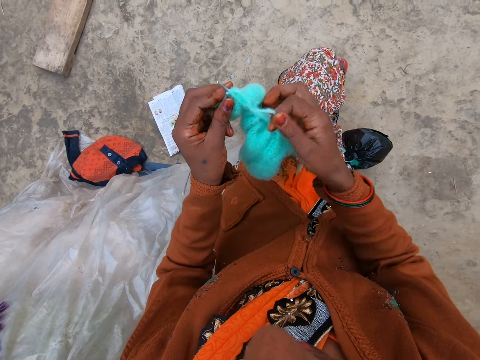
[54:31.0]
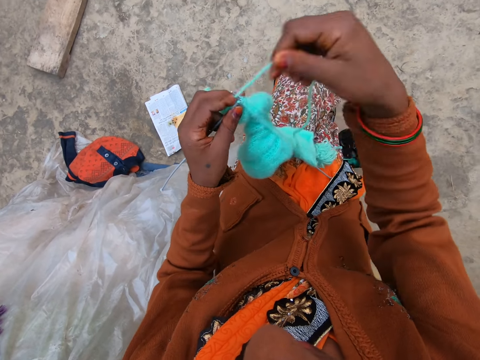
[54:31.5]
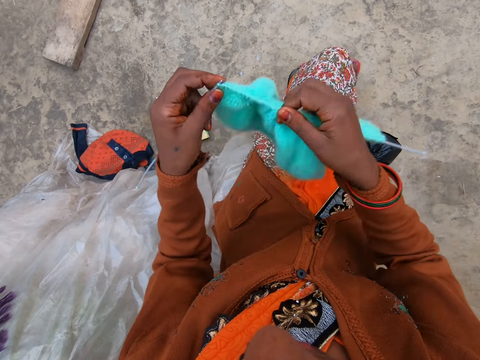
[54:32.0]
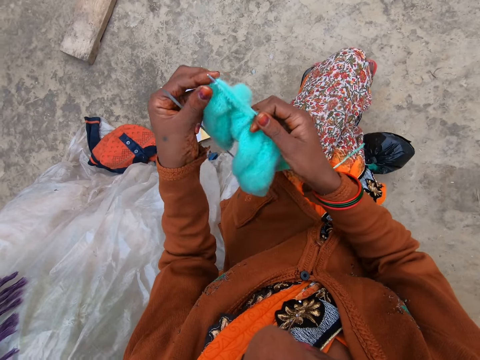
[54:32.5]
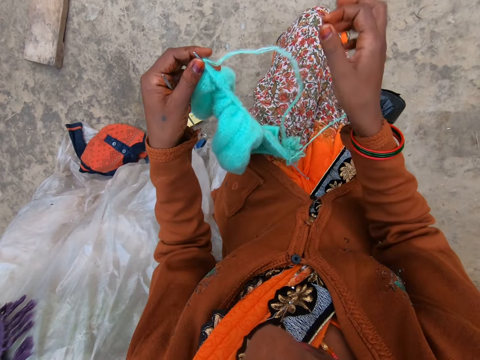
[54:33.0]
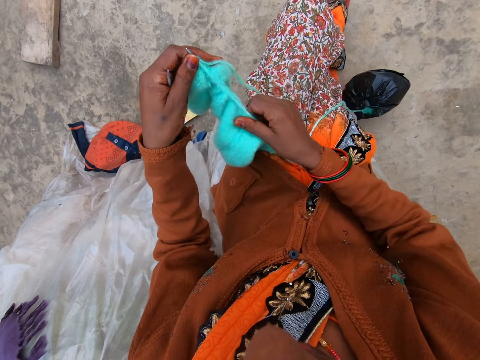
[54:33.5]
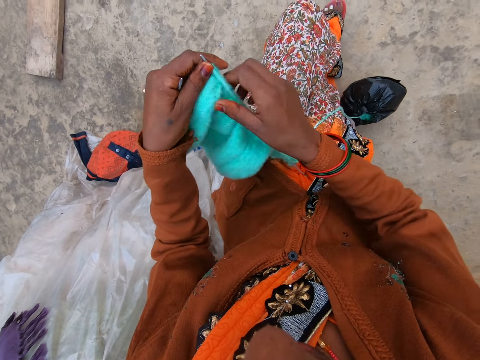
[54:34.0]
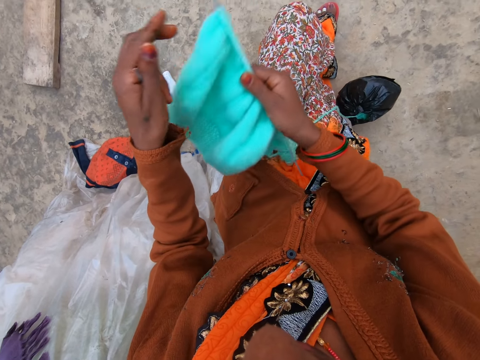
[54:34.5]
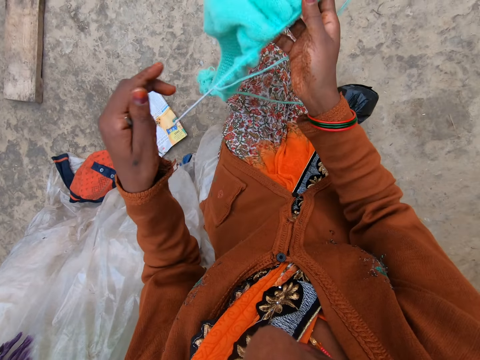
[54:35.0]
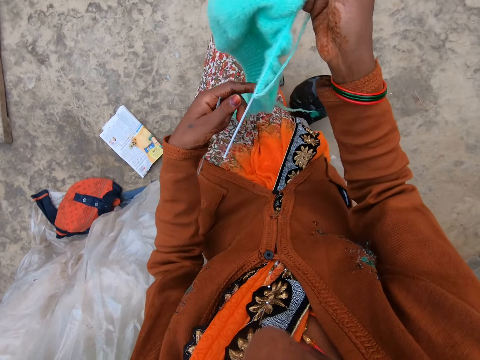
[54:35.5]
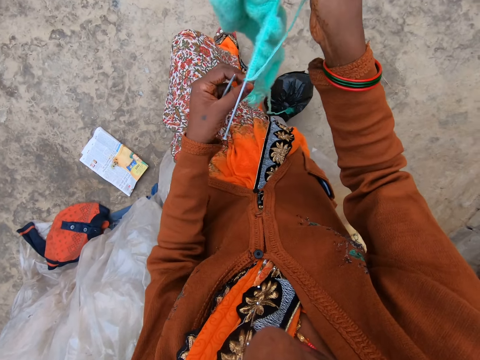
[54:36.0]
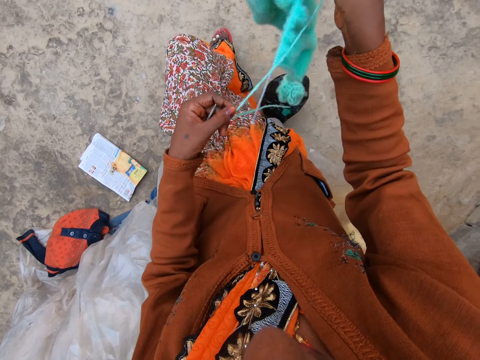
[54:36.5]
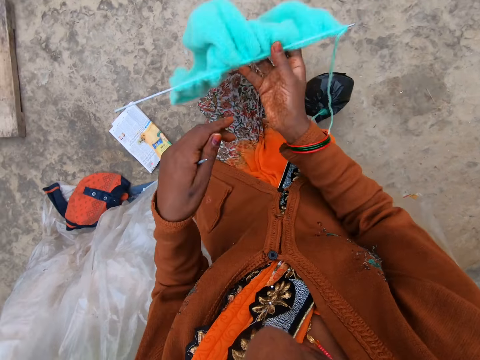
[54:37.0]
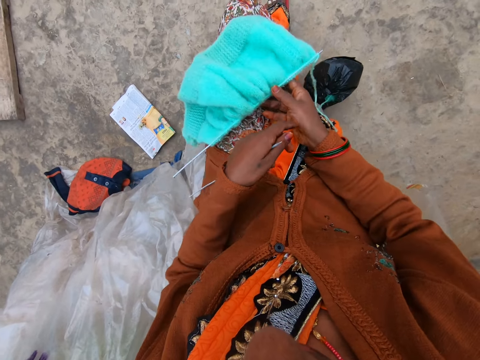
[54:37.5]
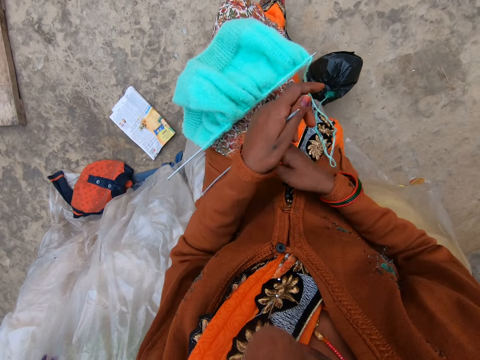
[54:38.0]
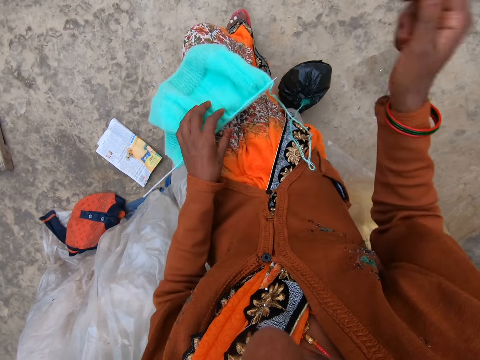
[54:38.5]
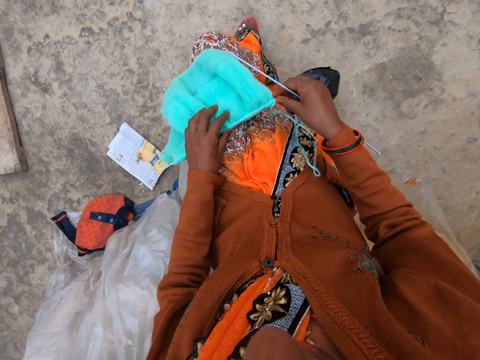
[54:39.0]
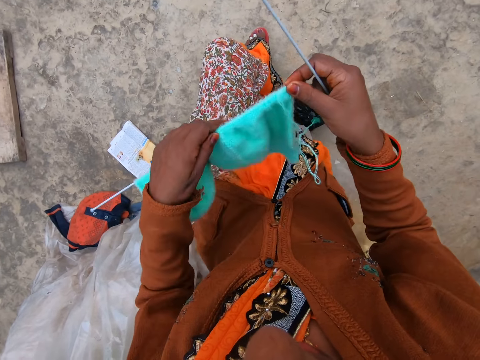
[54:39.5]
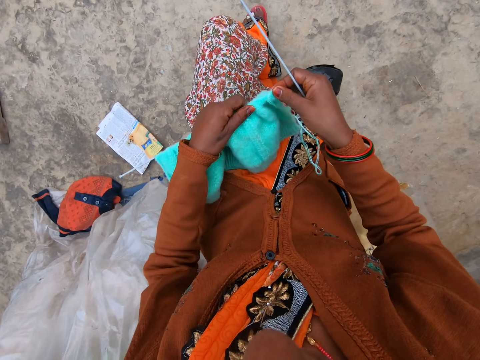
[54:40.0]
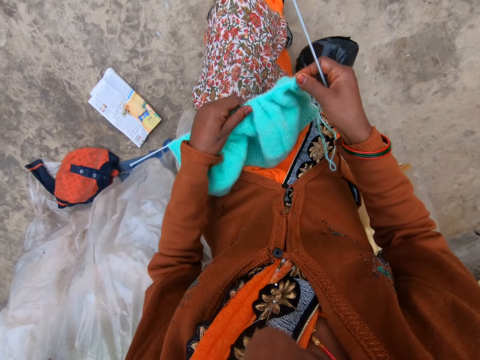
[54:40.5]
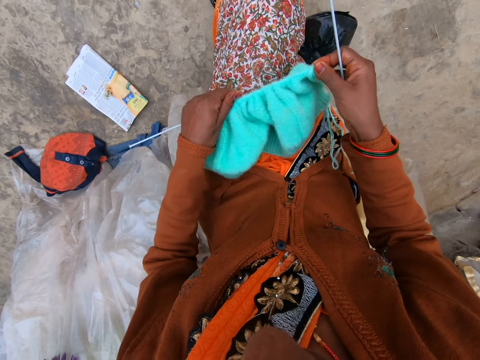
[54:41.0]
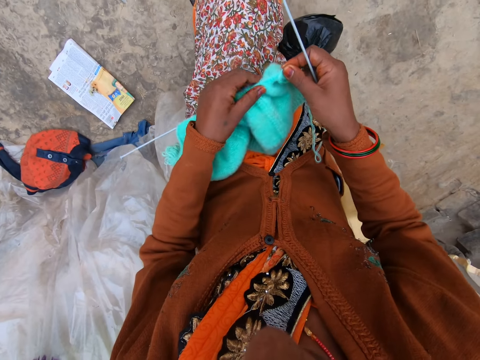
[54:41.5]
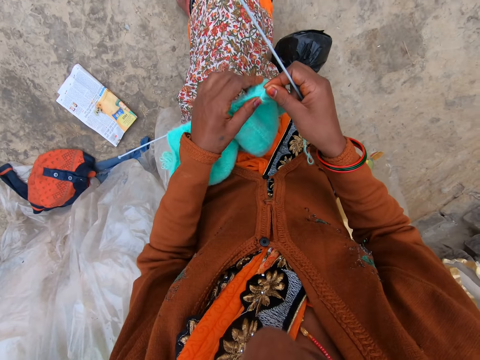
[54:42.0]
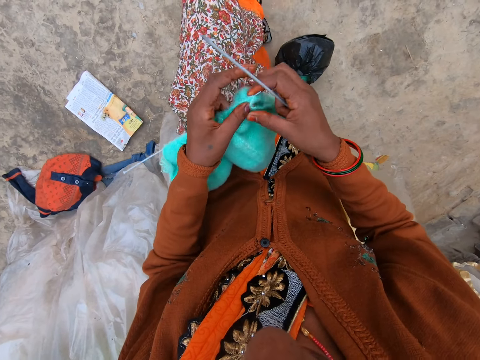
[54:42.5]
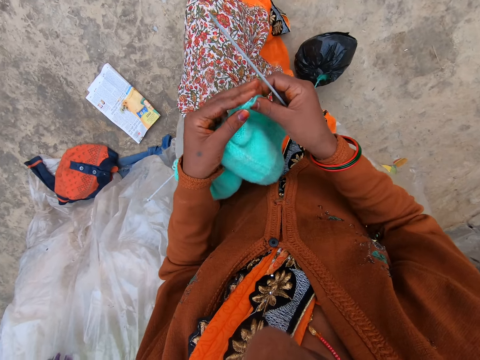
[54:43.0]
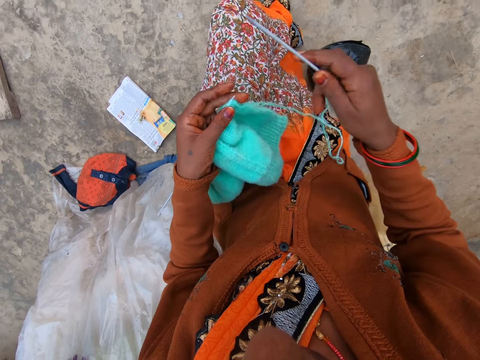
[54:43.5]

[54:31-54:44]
The camera wearer adjusts the wool on the knitting needle with her right hand. She moves the strand of wool with her left hand. She drops the wool in her right hand on her lap. She moves the knitting needle from her left hand to her right hand. She holds the wool on her lap with her left hand. She takes the wool from her lap with both hands. She adjusts the wool on the knitting needle with her left hand.

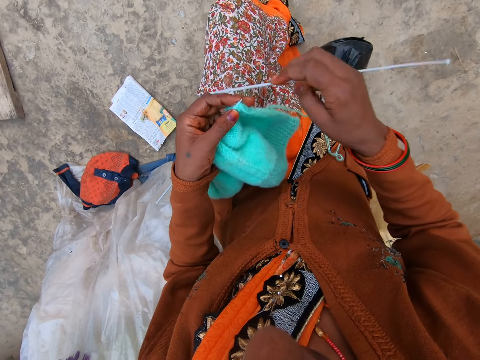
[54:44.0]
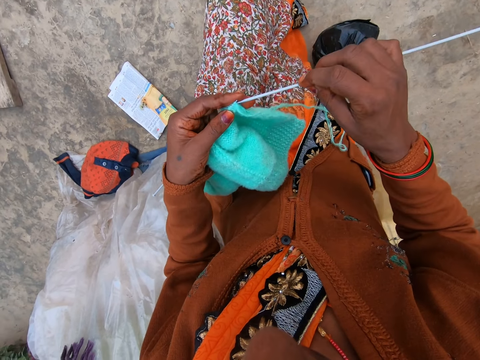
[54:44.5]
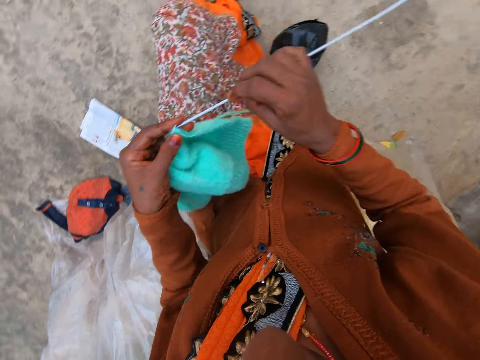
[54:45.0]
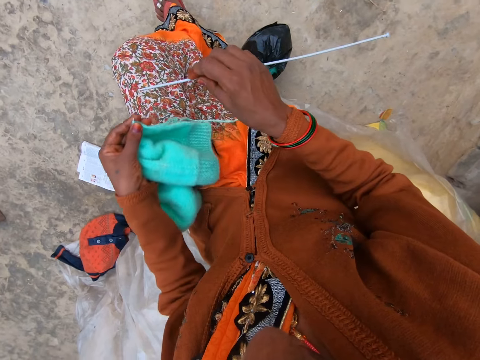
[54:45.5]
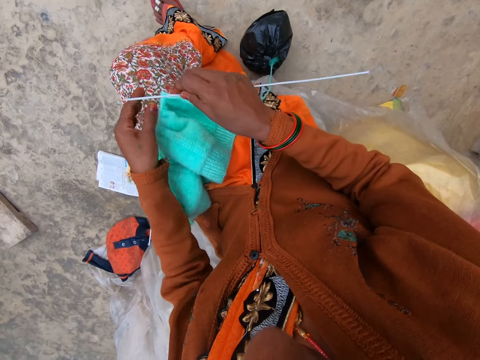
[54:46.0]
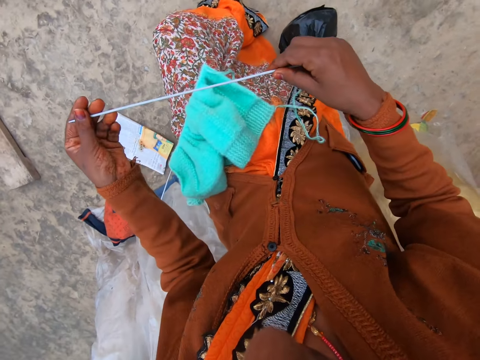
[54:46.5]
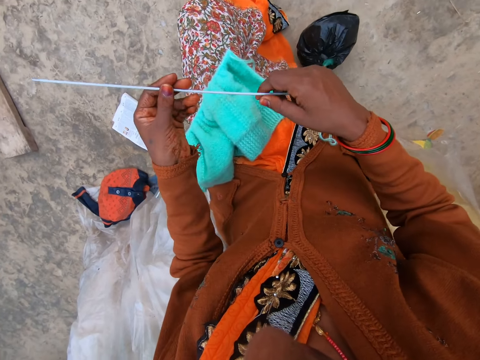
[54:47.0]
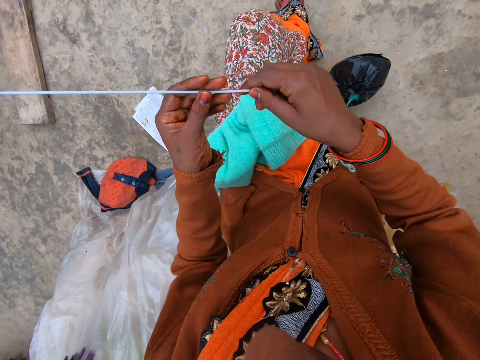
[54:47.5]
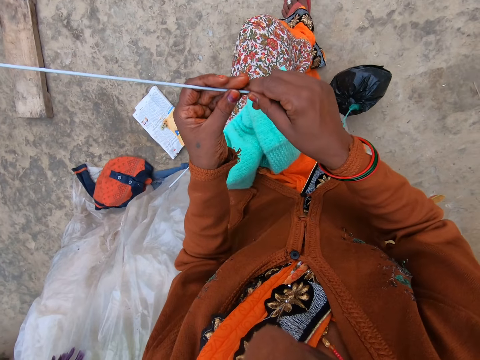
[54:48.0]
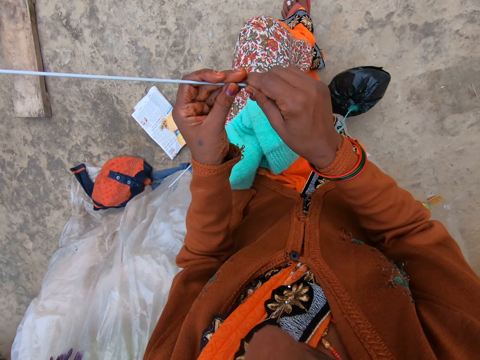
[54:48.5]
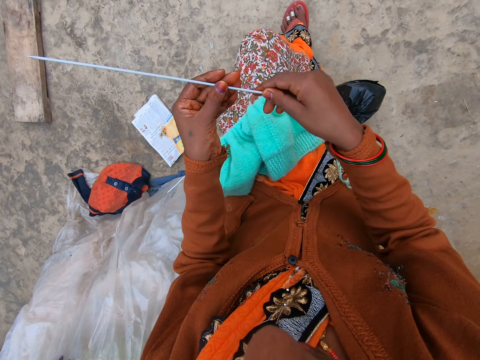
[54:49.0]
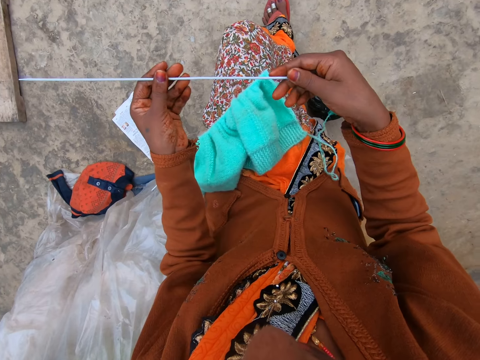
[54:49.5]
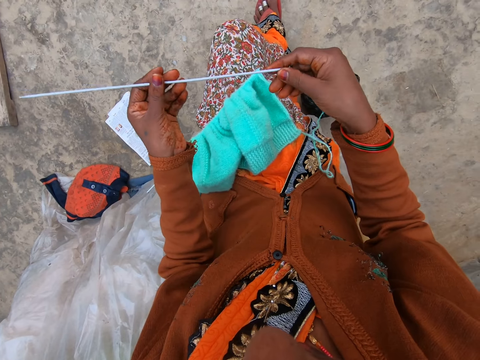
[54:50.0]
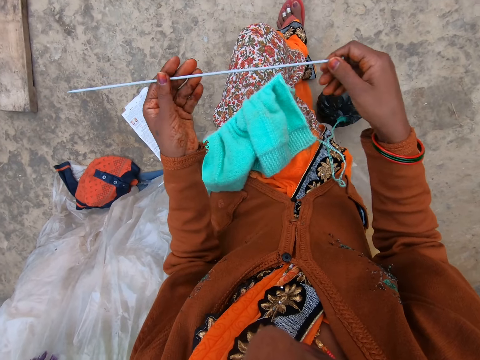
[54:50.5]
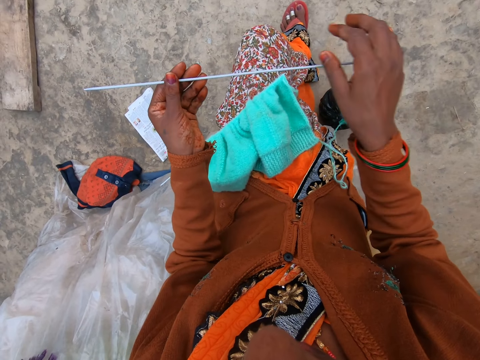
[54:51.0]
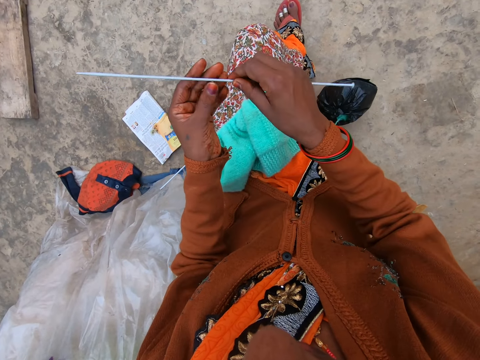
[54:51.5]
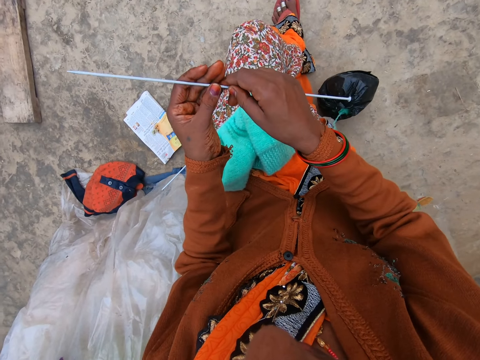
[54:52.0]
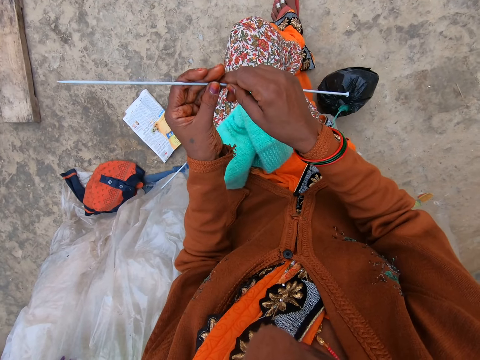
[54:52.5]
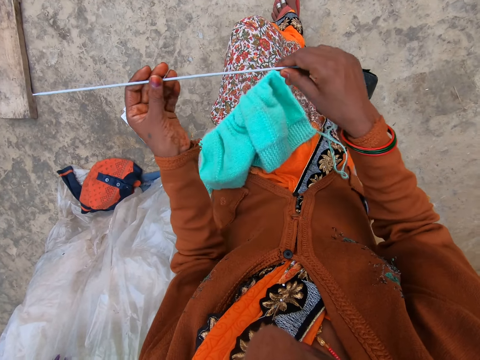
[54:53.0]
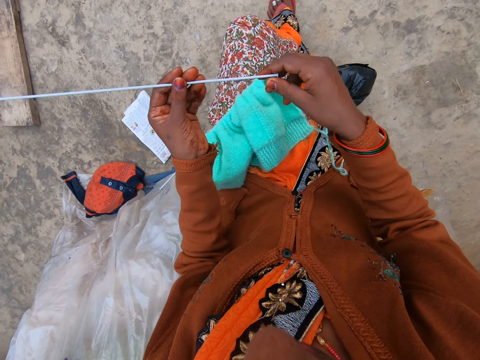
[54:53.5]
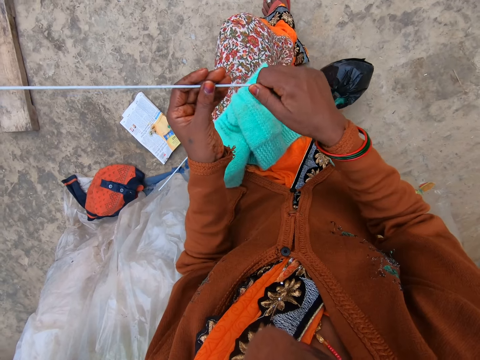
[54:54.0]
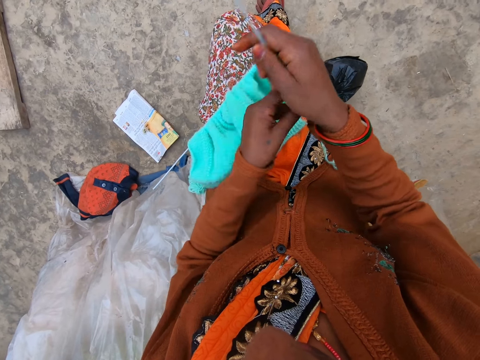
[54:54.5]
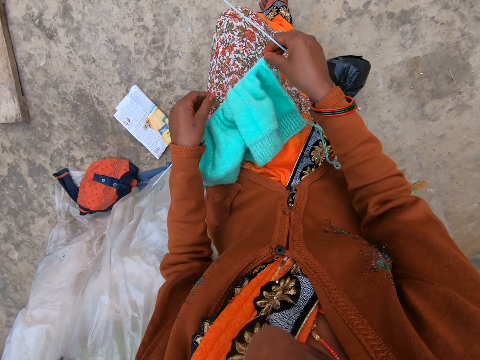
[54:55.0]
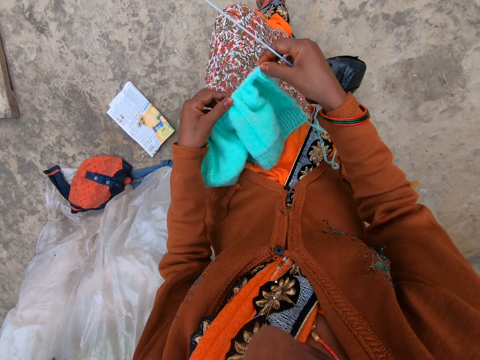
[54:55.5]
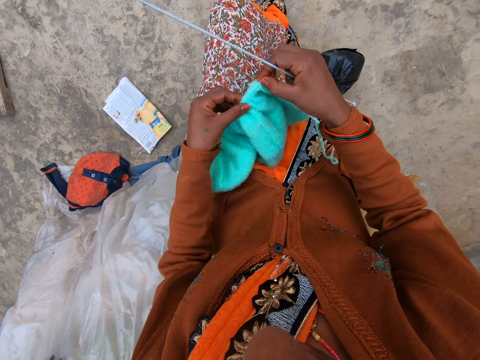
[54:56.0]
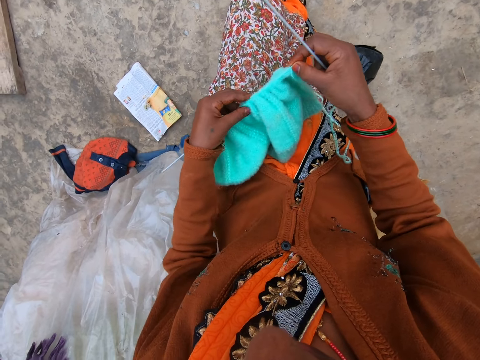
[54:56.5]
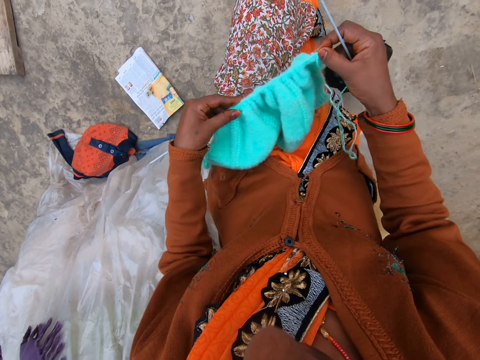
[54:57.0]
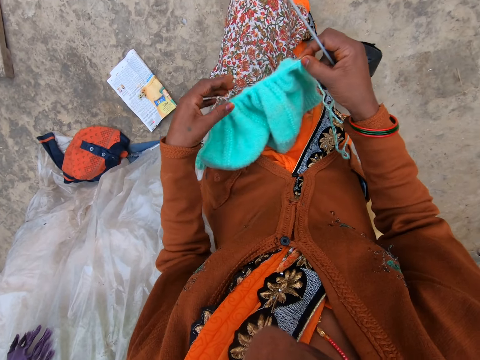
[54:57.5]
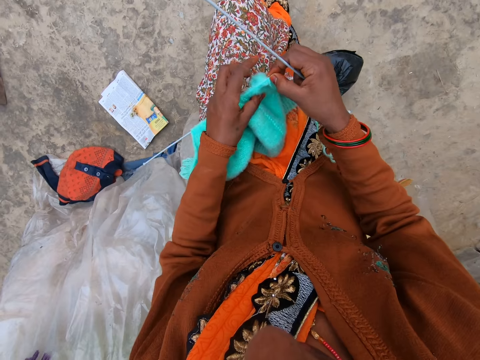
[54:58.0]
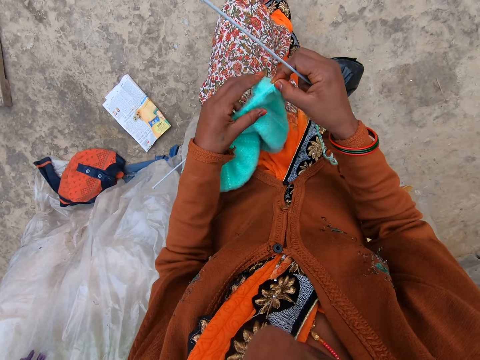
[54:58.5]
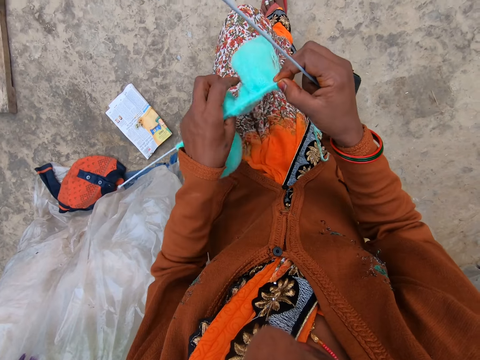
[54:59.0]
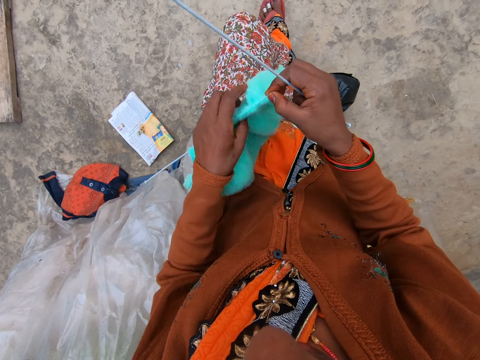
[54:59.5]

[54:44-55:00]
The camera wearer drops the wool in her left hand on her lap. She holds the knitting needle in her right hand with both hands. She straightens the knitting needle with both hands. She holds the knitting needle with her right hand. She takes the wool from her lap with both hands. She adjusts the wool on the knitting needle with her left hand.
